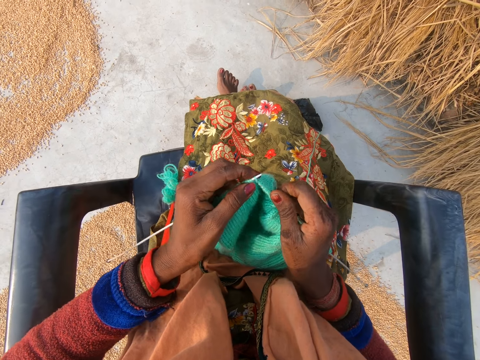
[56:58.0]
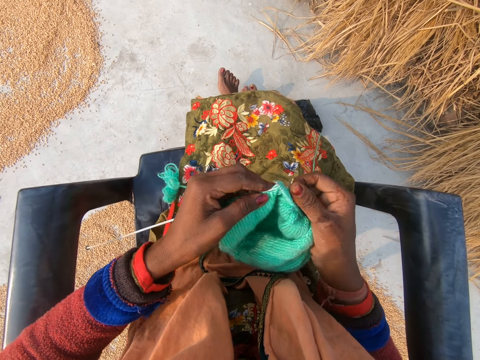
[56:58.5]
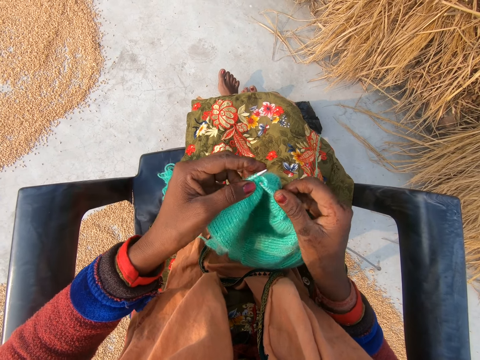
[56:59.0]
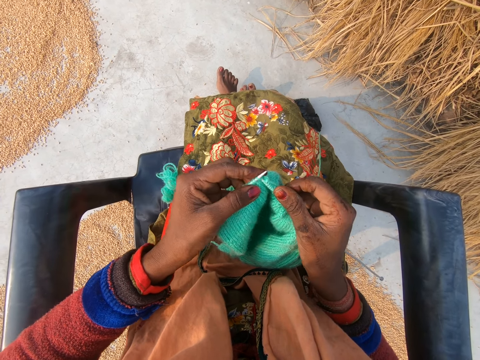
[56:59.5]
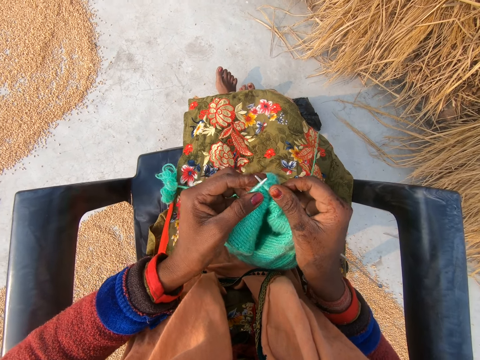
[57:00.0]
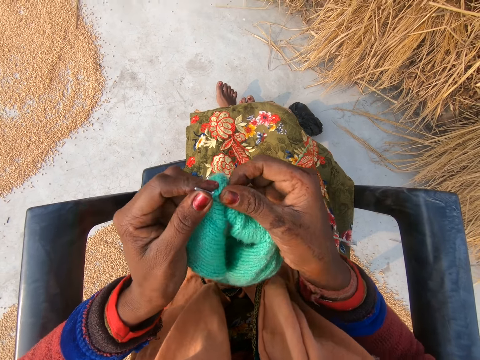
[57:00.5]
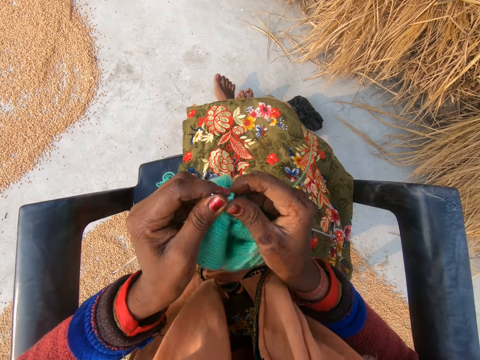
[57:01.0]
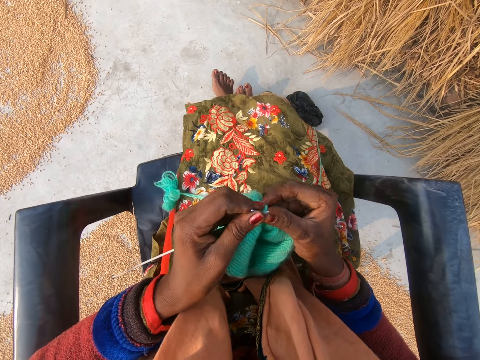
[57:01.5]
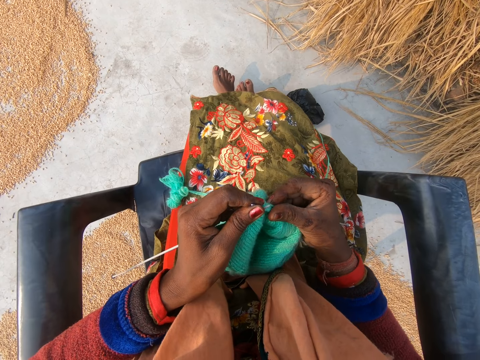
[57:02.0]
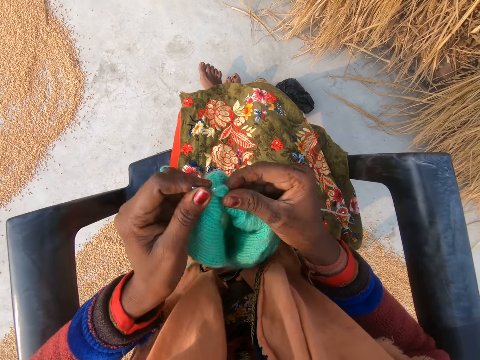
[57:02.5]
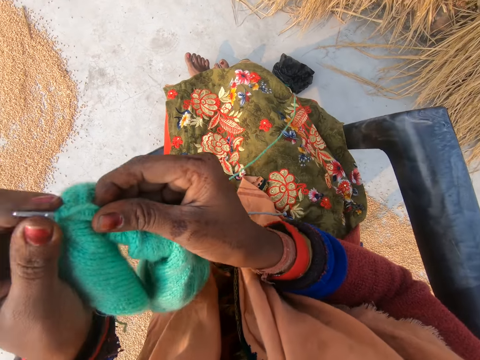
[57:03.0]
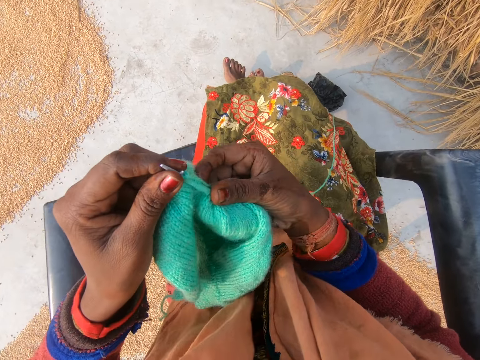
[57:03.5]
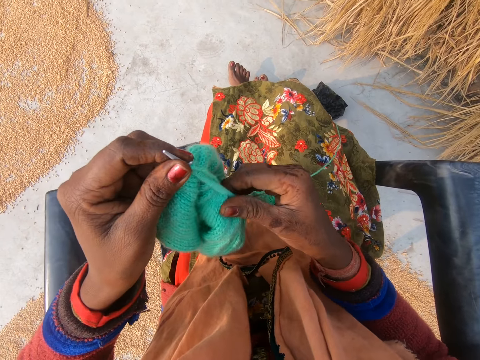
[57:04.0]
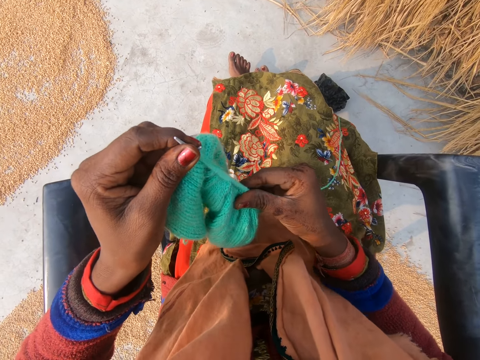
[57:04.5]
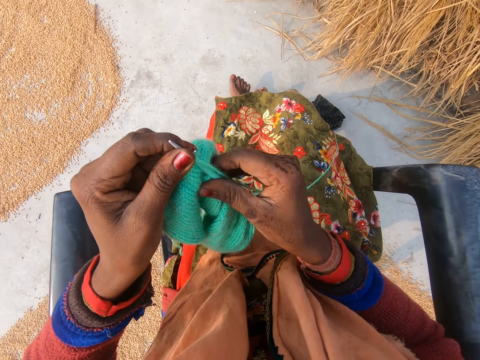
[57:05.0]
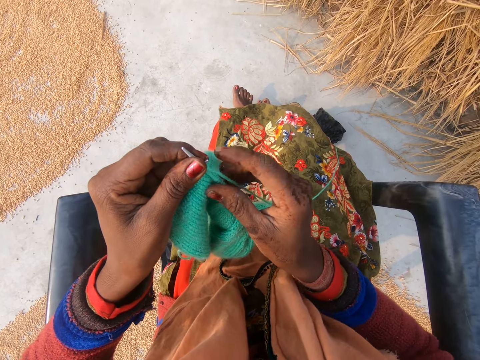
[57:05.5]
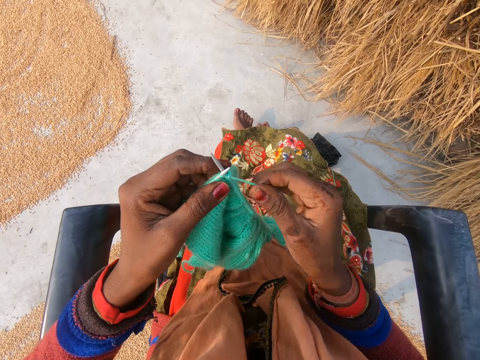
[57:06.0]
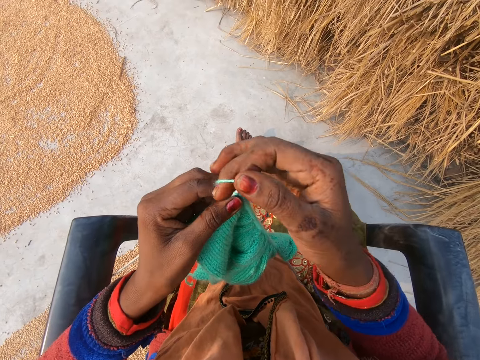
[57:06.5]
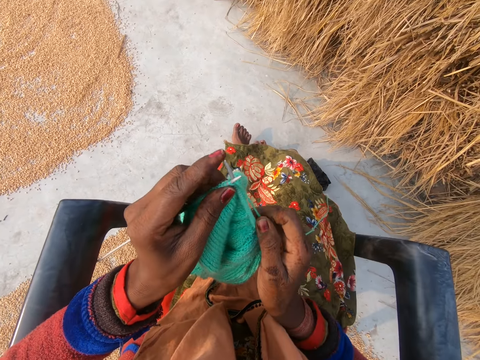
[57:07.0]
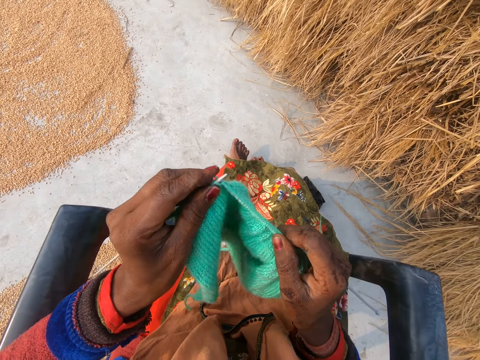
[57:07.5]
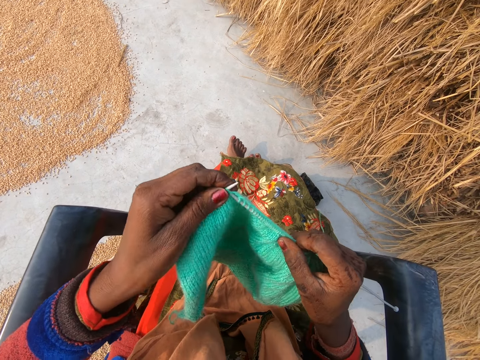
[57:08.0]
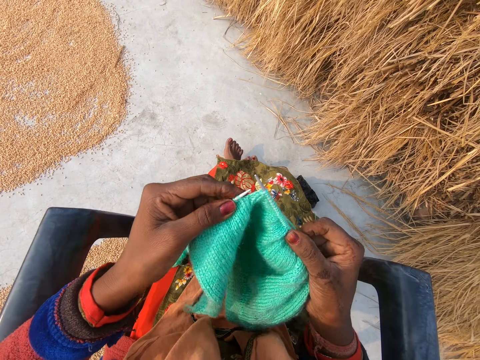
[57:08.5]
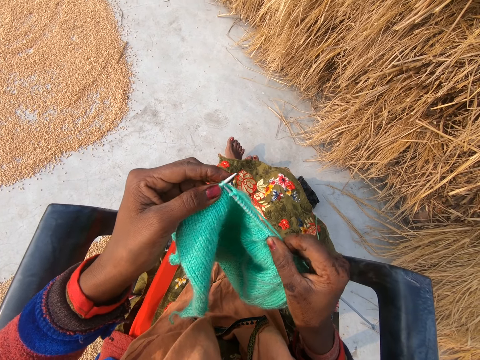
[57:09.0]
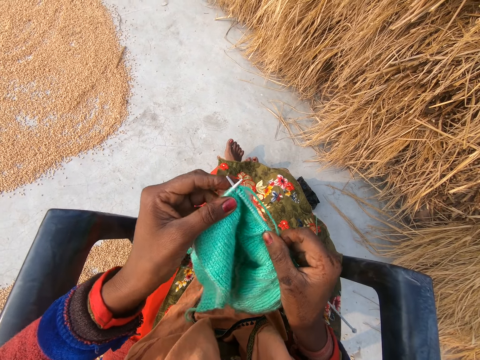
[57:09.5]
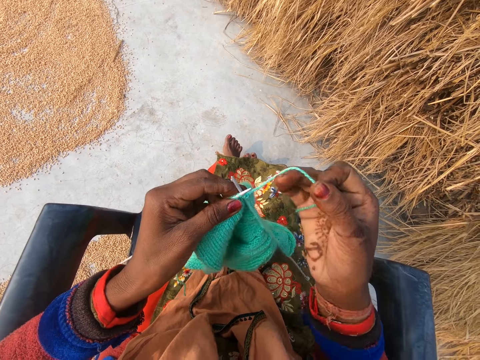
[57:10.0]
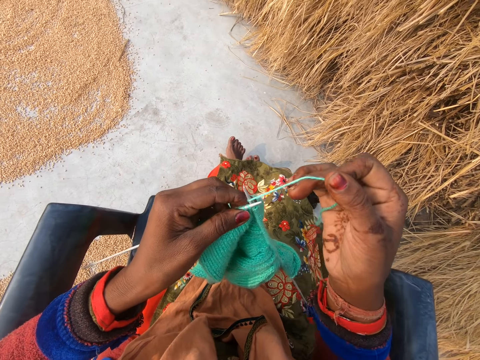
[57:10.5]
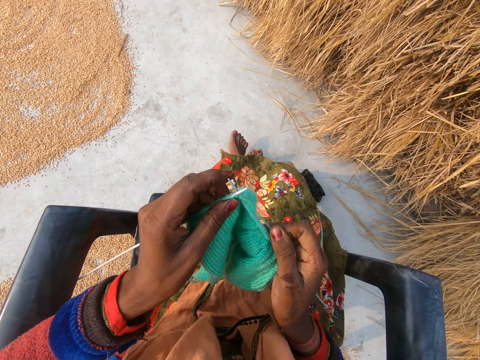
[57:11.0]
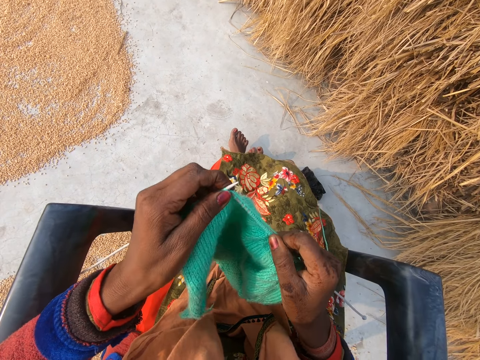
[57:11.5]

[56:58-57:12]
The camera wearer adjusts the crochet with her hands. She lifts up the fabric. She lifts up the fabric again. She adjusts the yarn on the crochet hook with her right hand. She crochets with the yarn. She knits a fabric with straight needles.

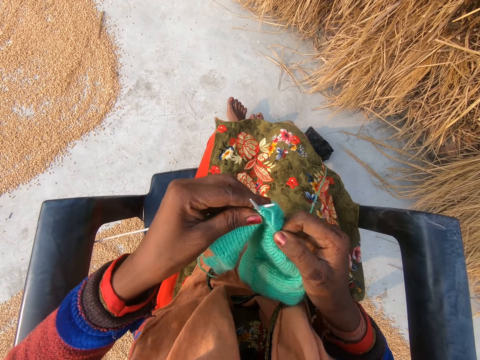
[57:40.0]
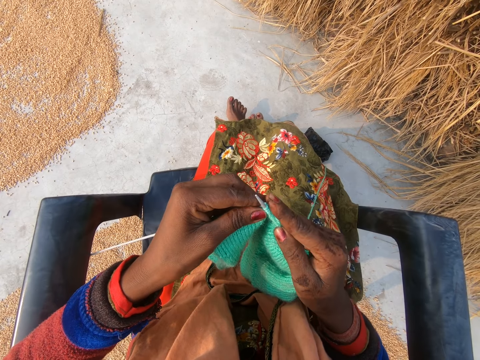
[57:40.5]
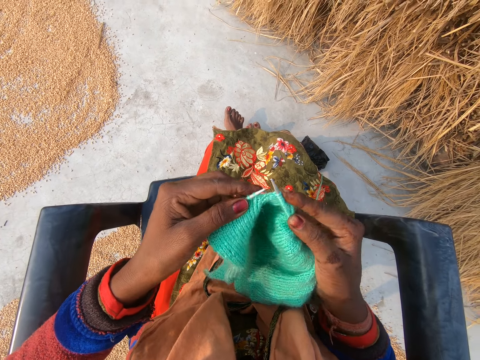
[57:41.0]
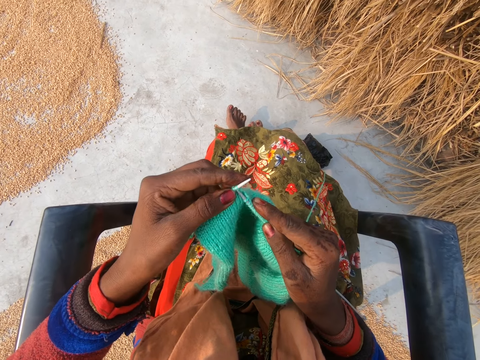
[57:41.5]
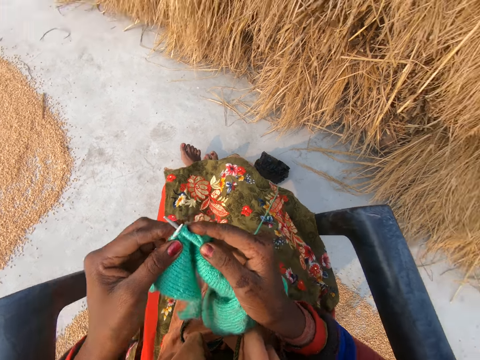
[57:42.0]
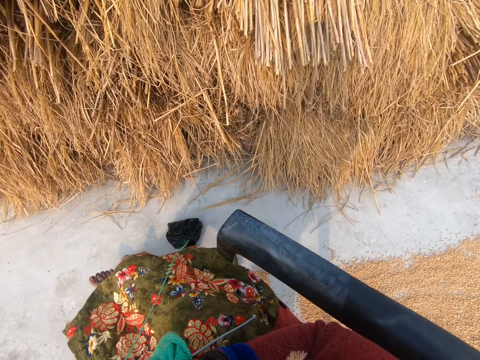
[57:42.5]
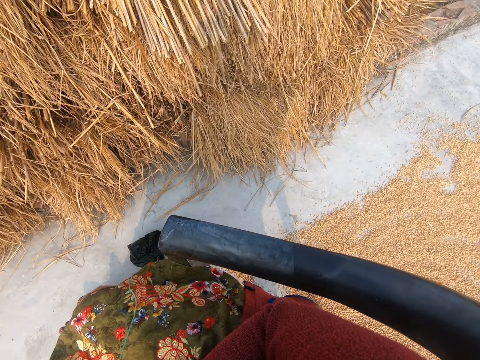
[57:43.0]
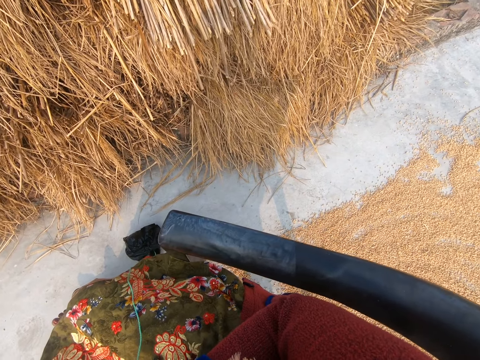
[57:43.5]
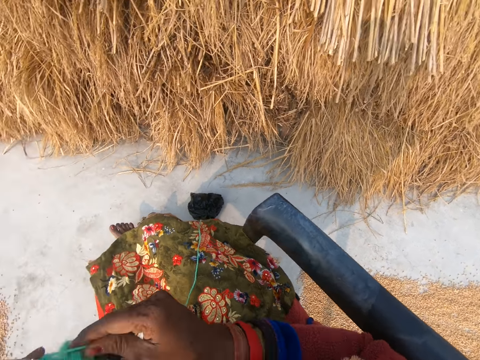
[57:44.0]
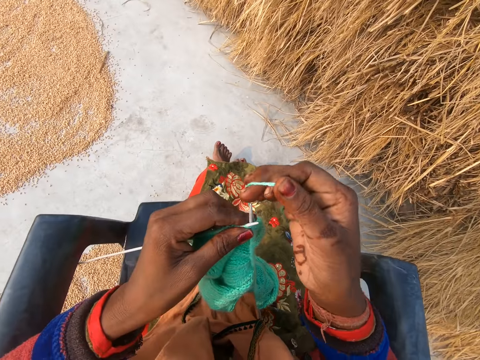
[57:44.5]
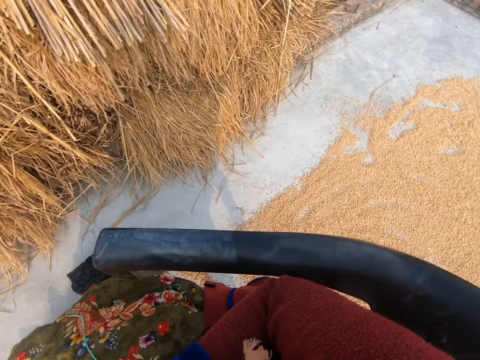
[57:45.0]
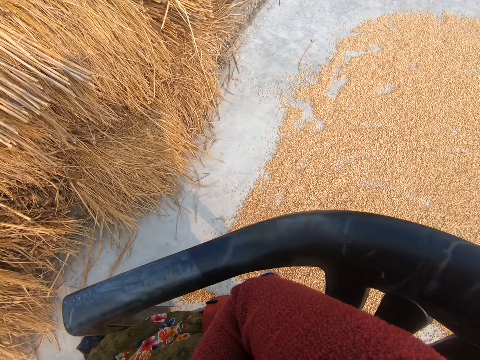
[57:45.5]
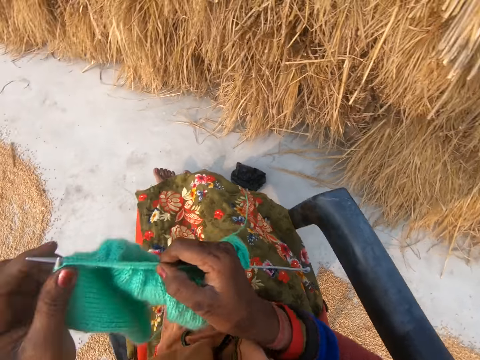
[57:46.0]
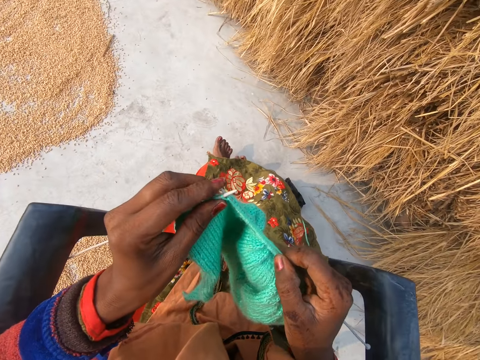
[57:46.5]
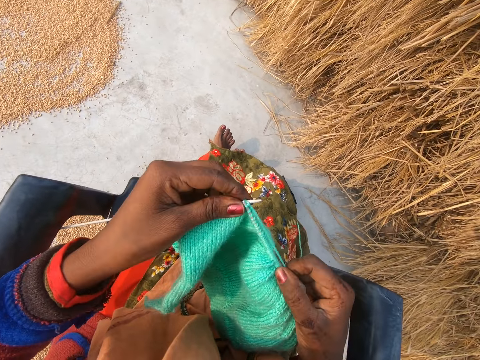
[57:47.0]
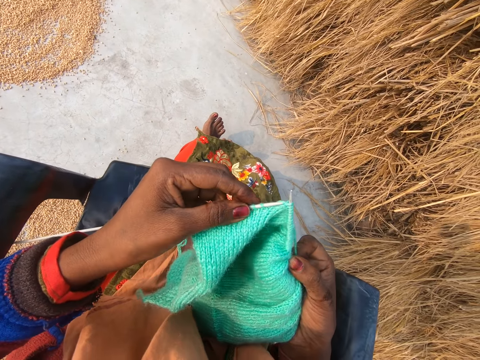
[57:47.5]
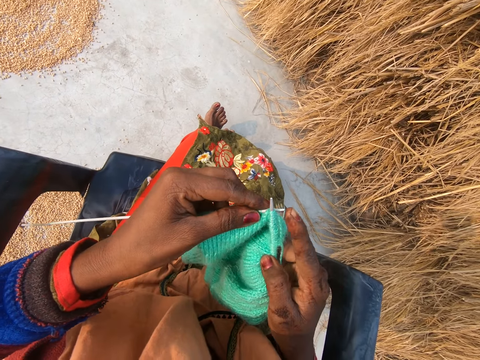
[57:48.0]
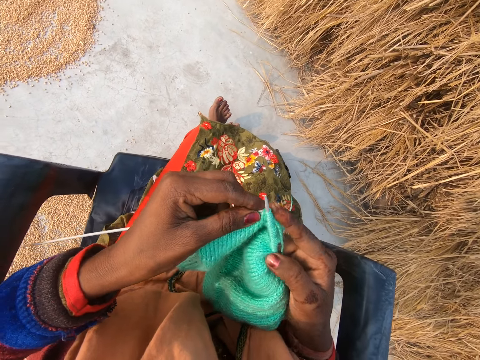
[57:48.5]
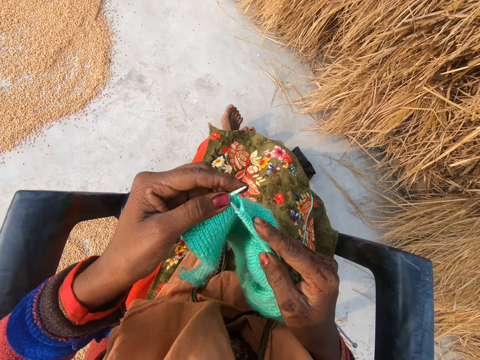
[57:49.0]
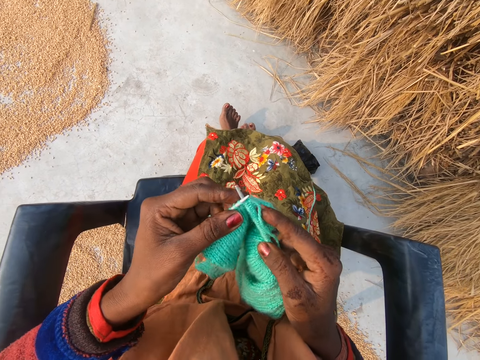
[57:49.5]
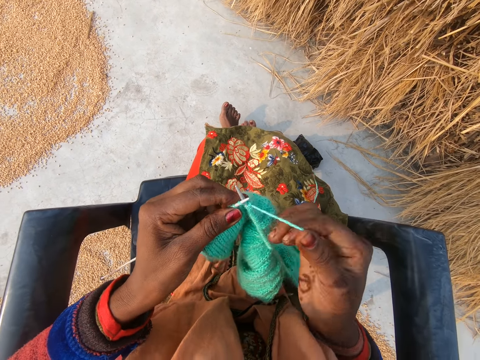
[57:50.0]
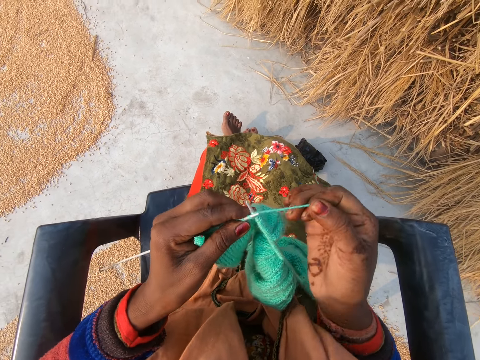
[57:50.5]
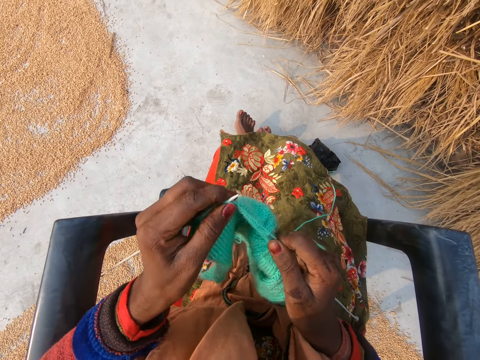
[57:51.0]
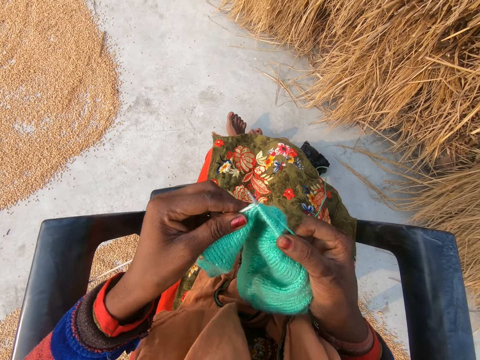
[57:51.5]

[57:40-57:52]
The camera wearer looks down to the right. They knit the yarn with knitting needles. They stare to the right. They sew fabric. They knit the yarn with knitting needles.
